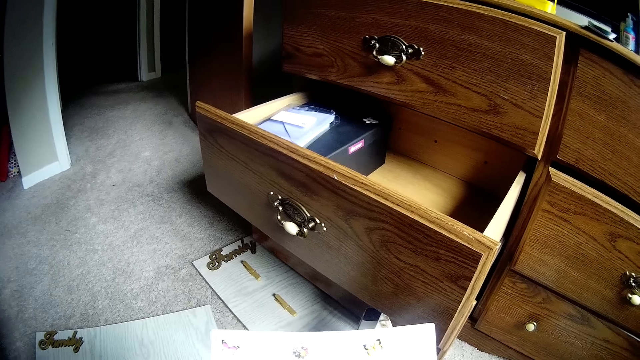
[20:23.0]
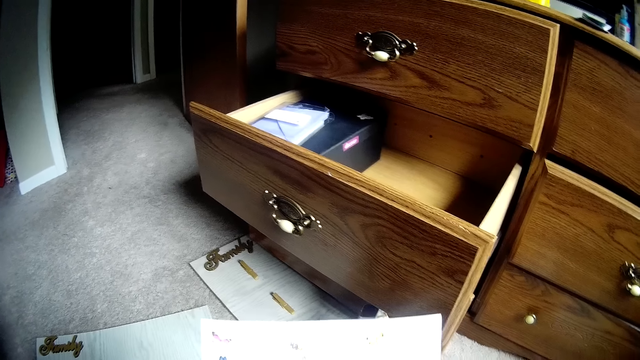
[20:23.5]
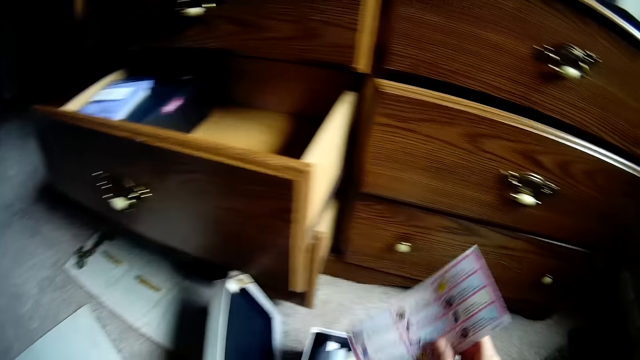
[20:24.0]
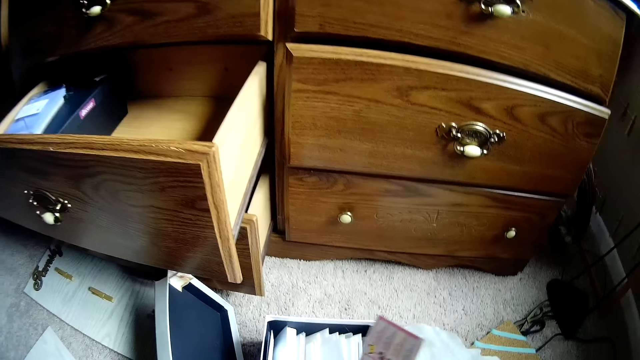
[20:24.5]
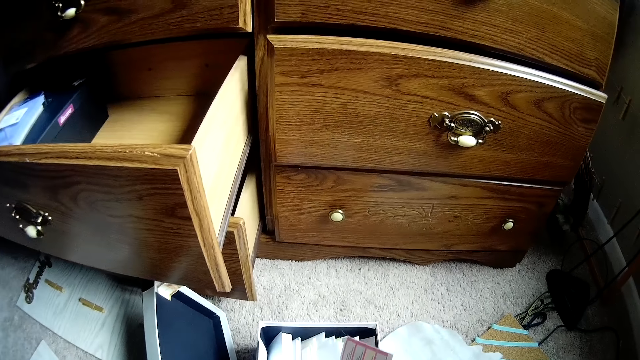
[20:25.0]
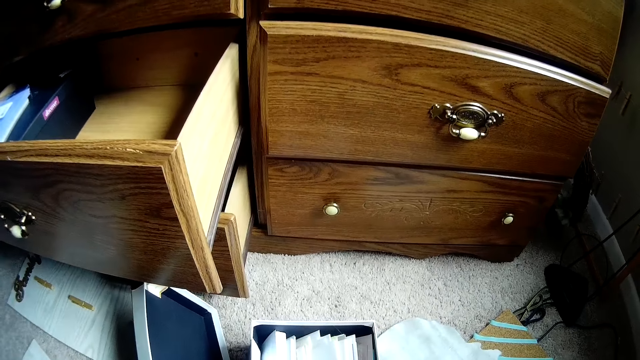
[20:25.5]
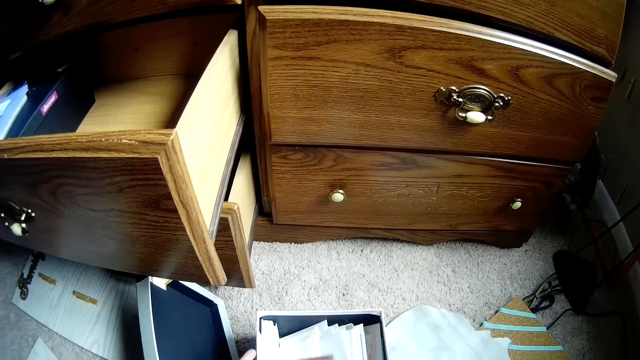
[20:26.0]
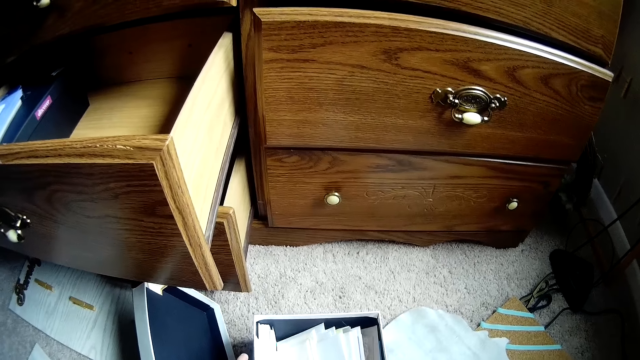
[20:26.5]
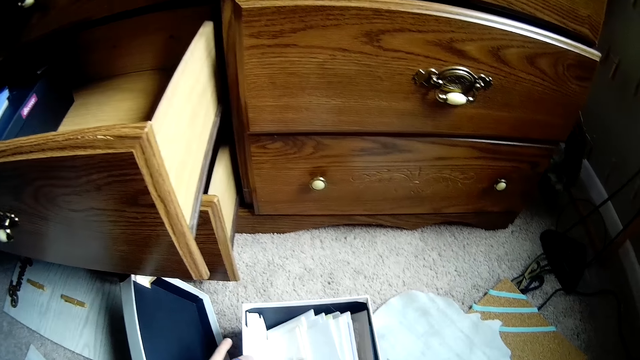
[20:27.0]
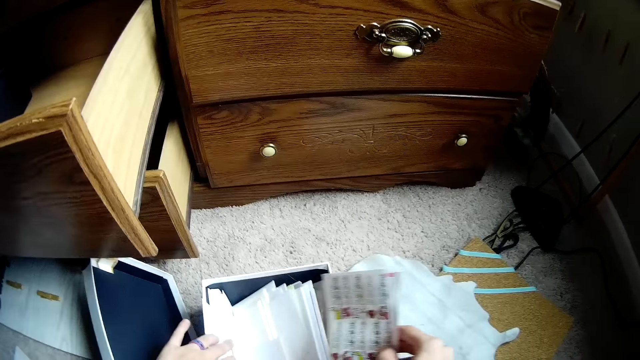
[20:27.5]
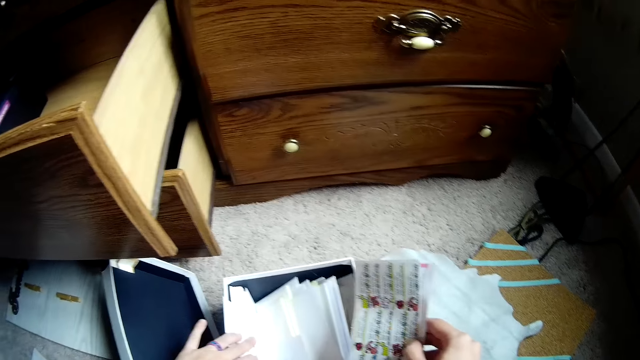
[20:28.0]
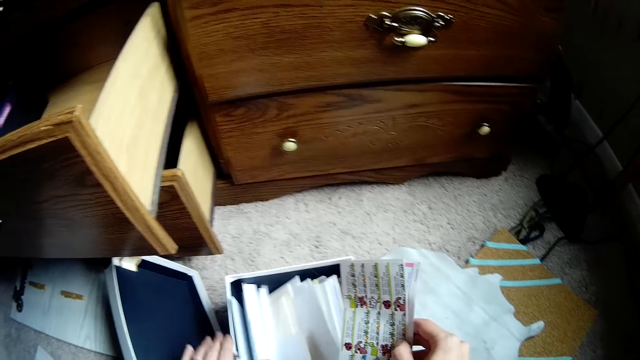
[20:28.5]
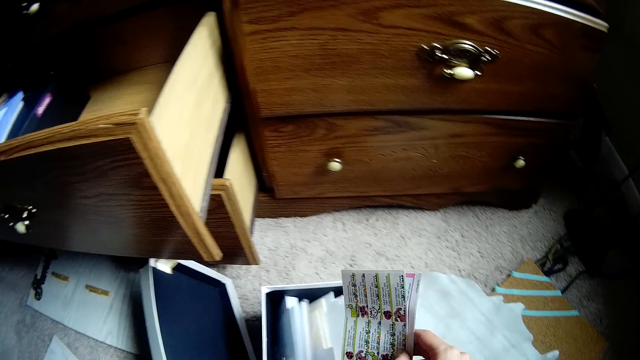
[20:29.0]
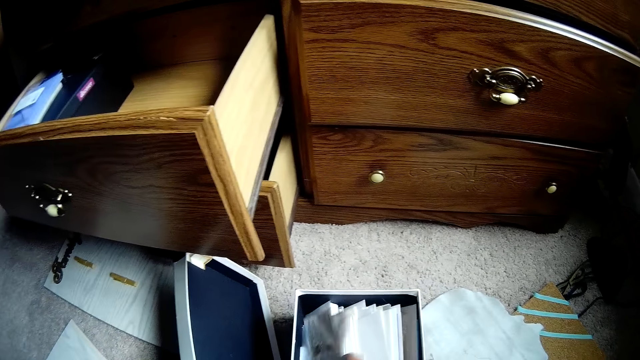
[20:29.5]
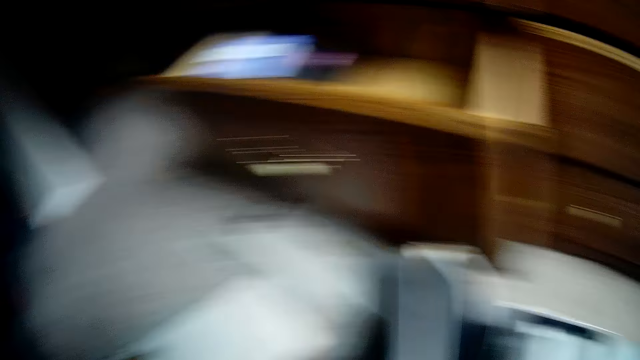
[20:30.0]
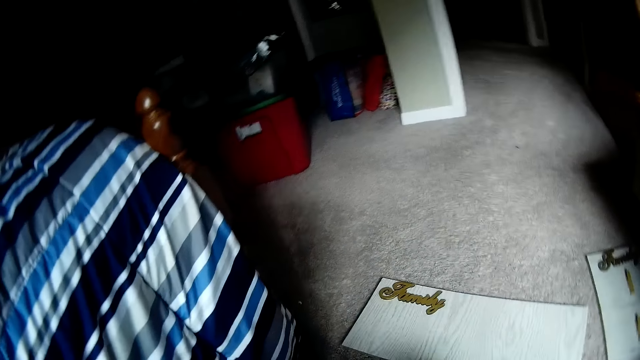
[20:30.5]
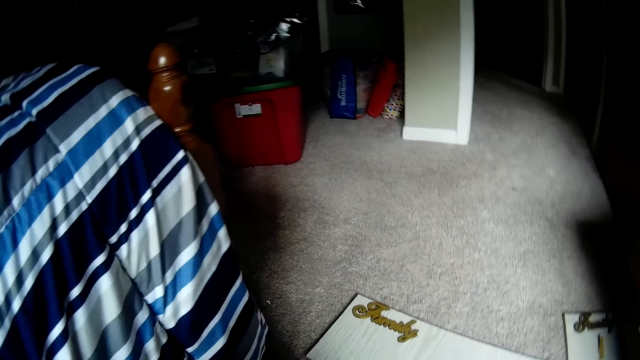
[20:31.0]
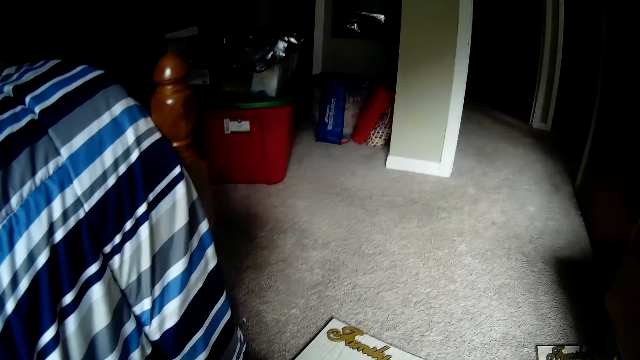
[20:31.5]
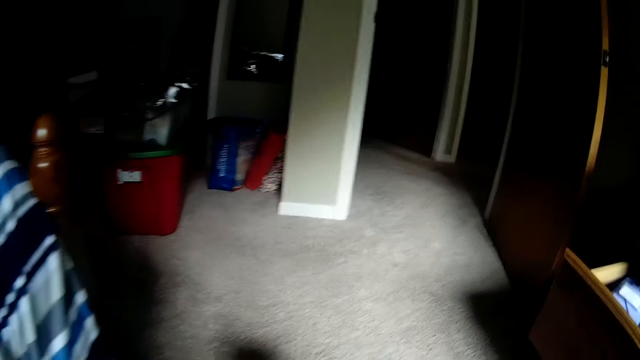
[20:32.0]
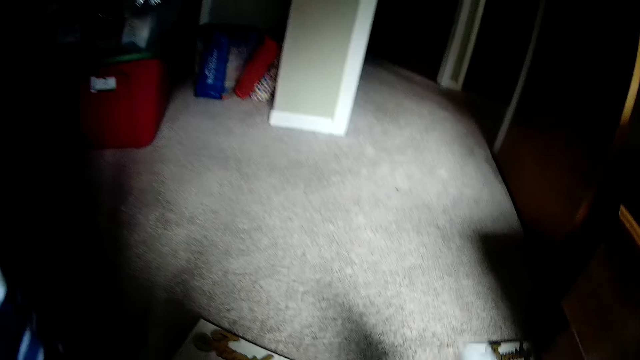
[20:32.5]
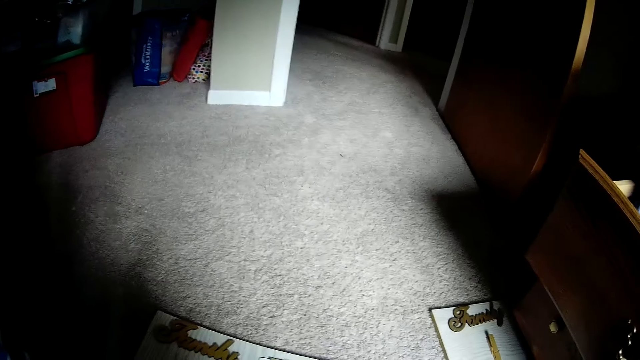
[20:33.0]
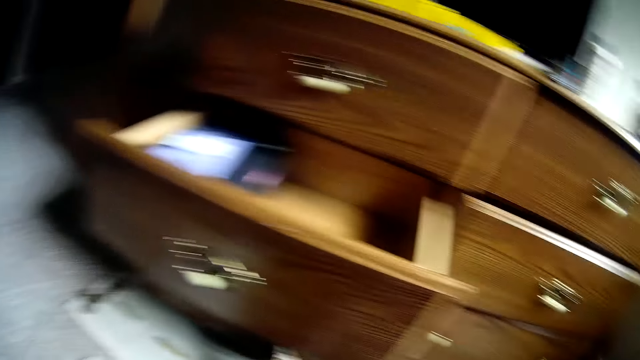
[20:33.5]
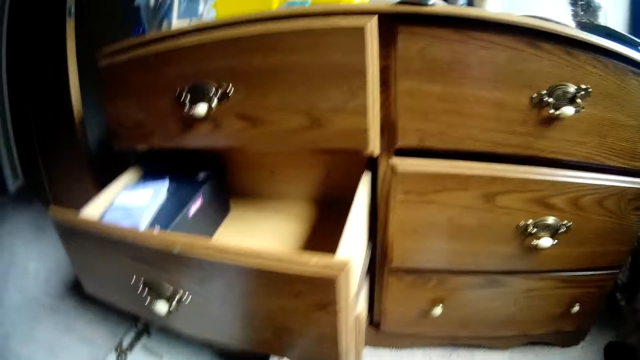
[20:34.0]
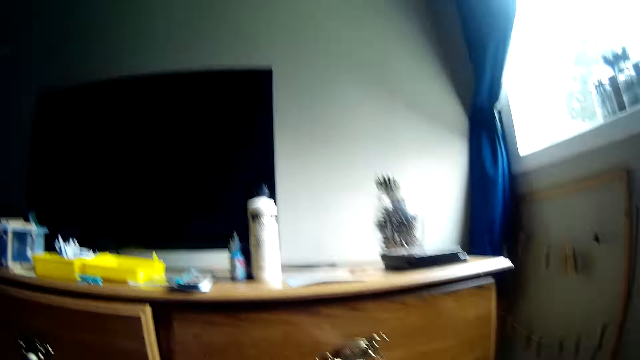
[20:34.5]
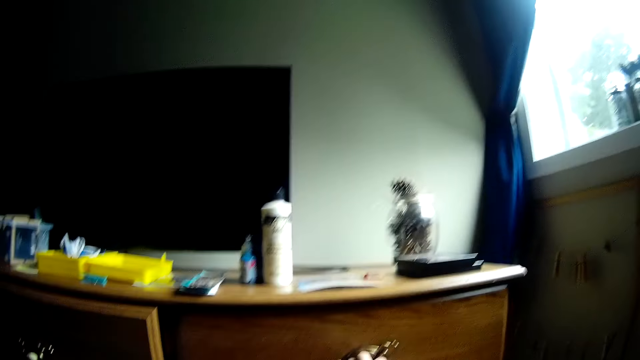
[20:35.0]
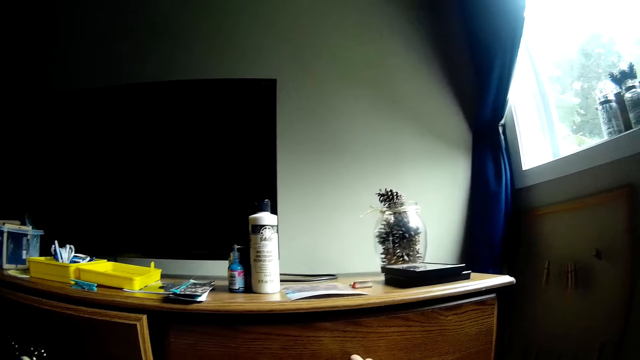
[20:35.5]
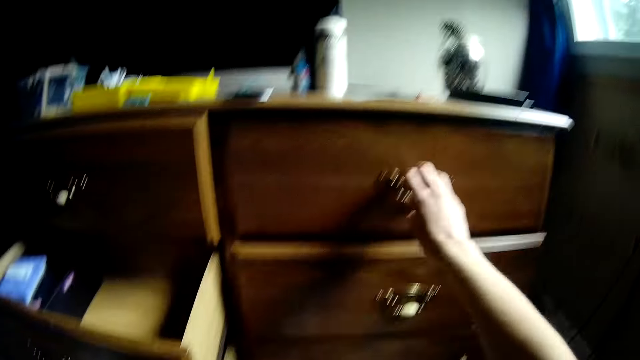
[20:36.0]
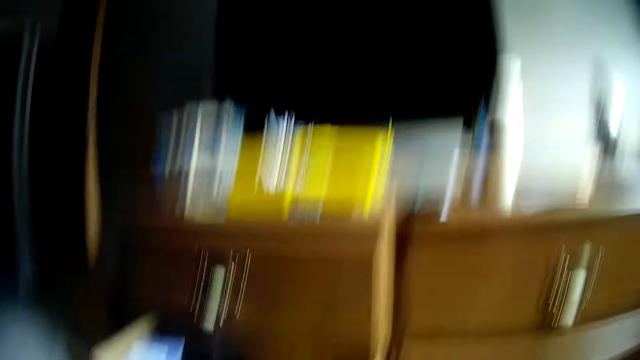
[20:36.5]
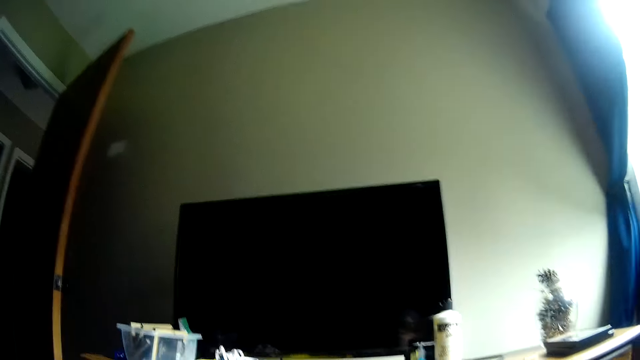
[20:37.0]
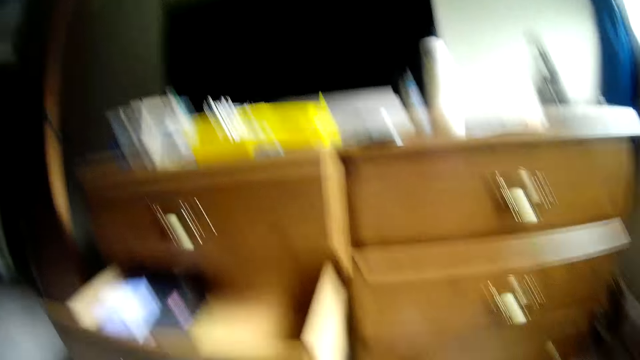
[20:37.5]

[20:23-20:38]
The camera wearer drops the sticker paper into the box. She scatters the items in the box with her hand. She places the paper in the box. She stares at the carpet. She picks up another paper. She stares at the carpet. She stares at the drawers. She stares at the wall. She touches the handle of the drawer. She looks around.

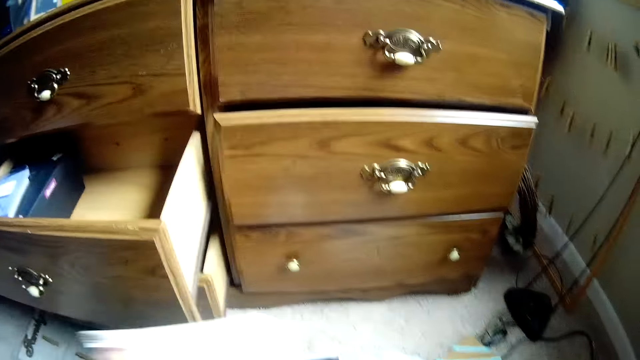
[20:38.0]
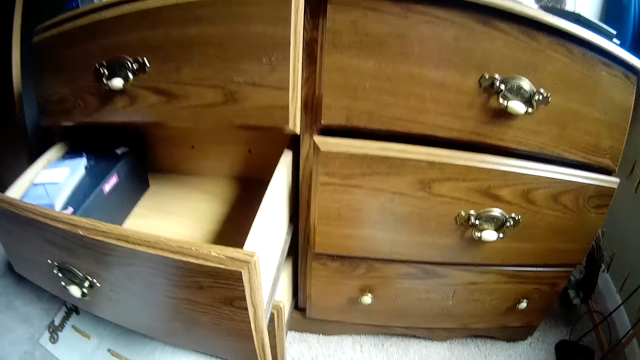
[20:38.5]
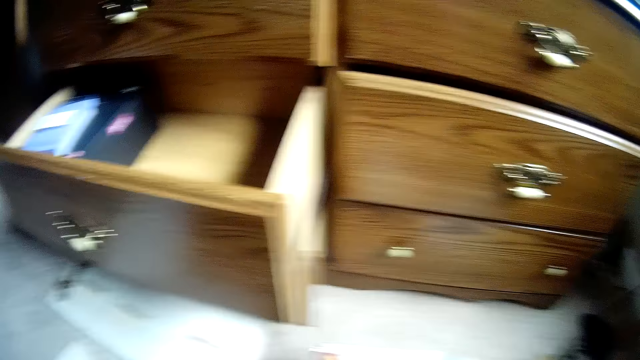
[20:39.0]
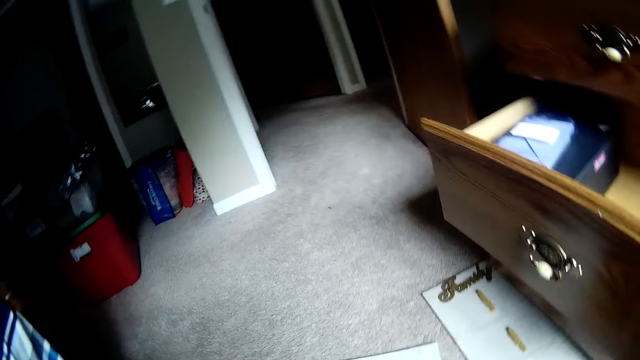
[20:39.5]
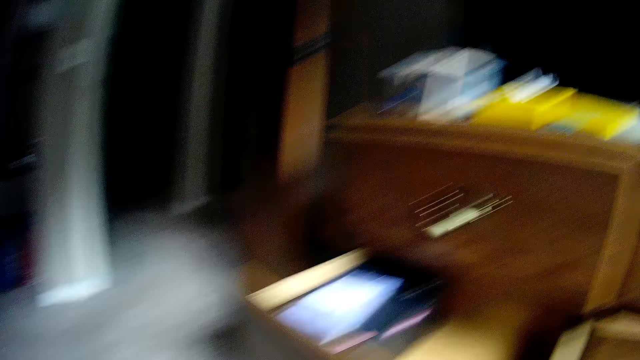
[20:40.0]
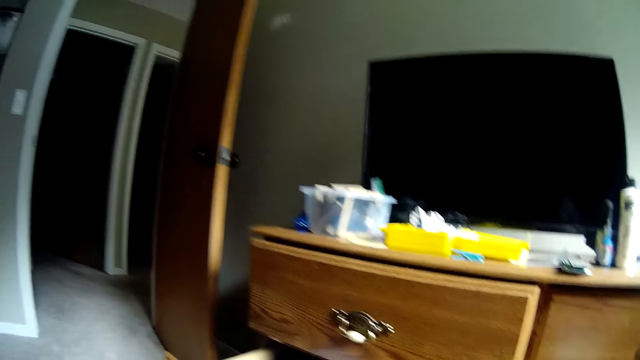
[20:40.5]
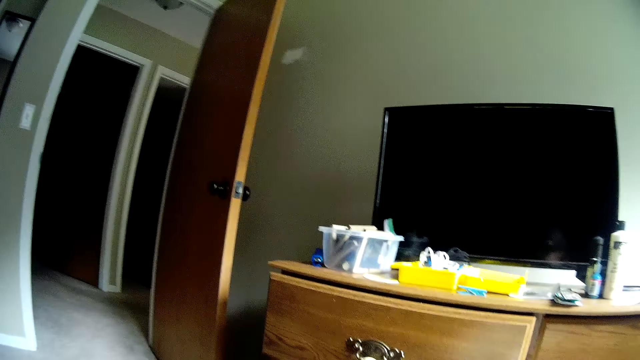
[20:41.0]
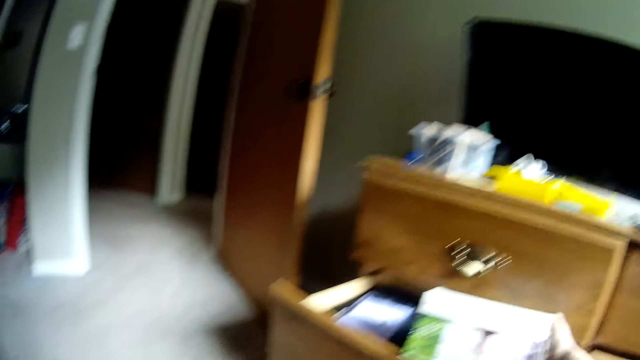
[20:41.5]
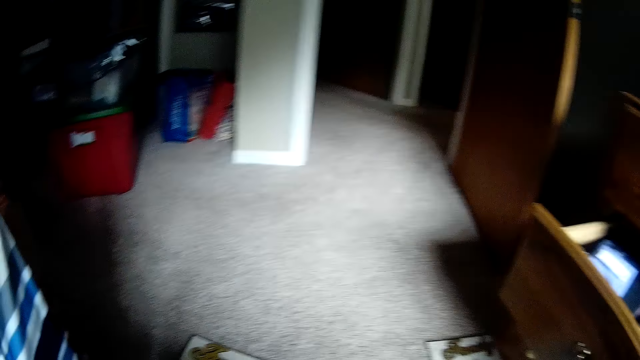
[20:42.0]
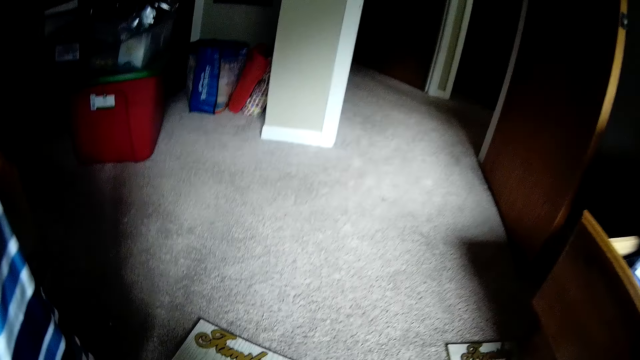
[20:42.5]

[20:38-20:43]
The camera wearer moves the papers in her hands. She stares at the drawers. She looks around. She stares at the wall. She puts the box into the drawer with her right hand. She stares at the carpet.
